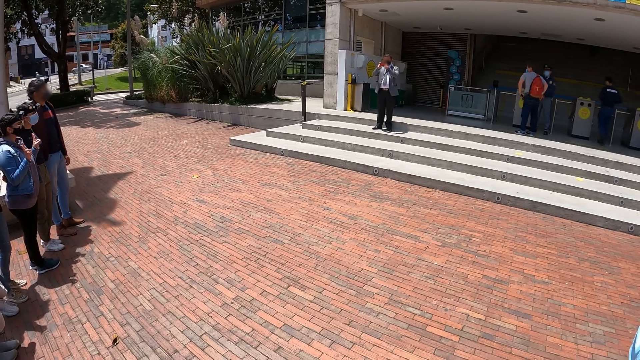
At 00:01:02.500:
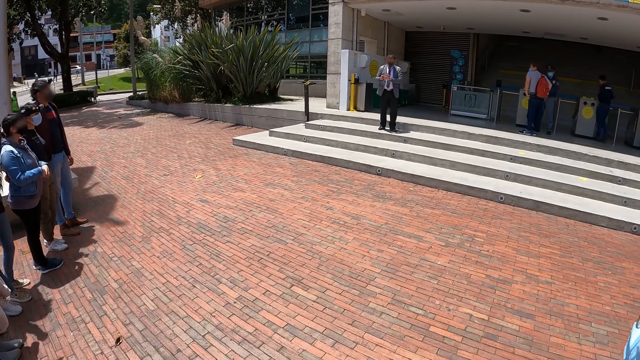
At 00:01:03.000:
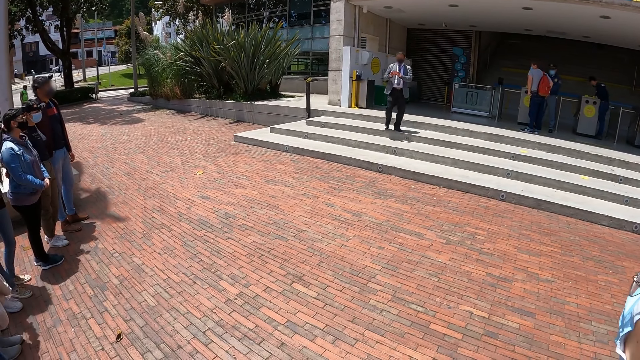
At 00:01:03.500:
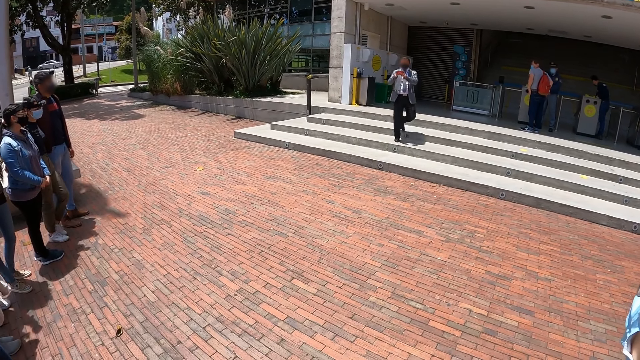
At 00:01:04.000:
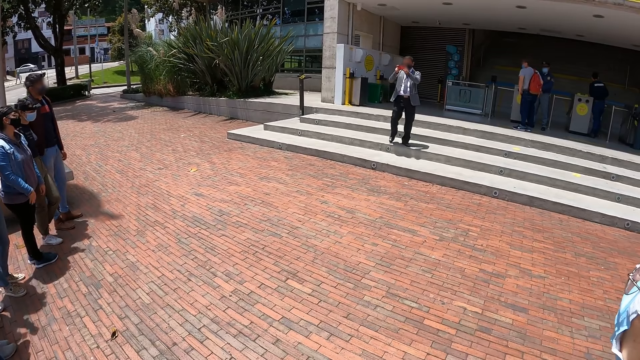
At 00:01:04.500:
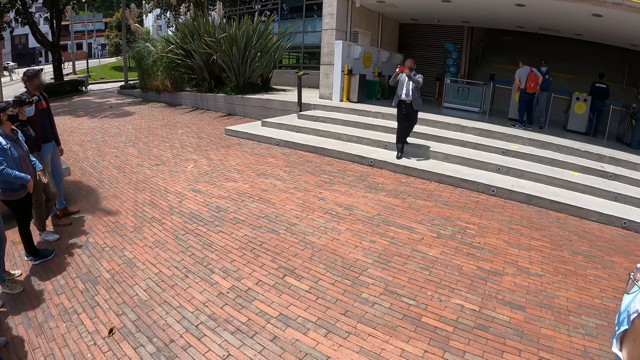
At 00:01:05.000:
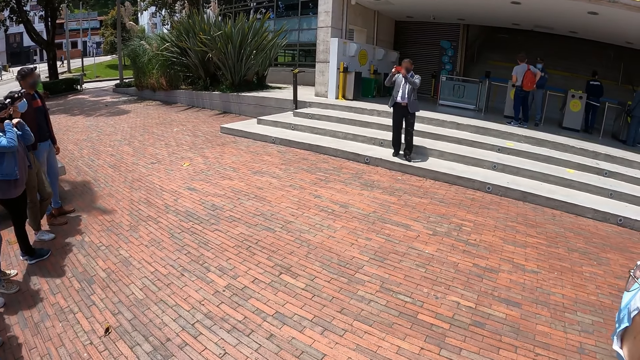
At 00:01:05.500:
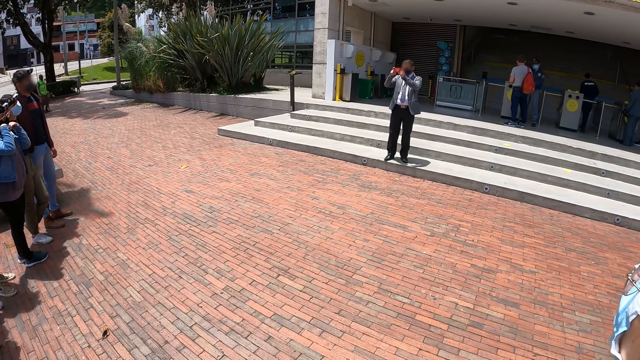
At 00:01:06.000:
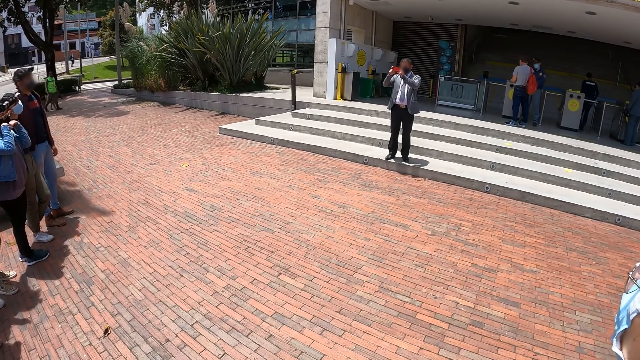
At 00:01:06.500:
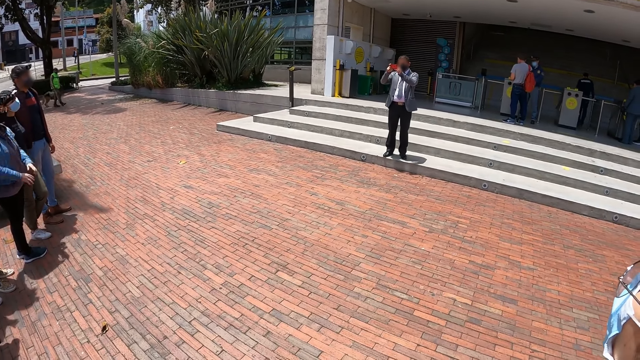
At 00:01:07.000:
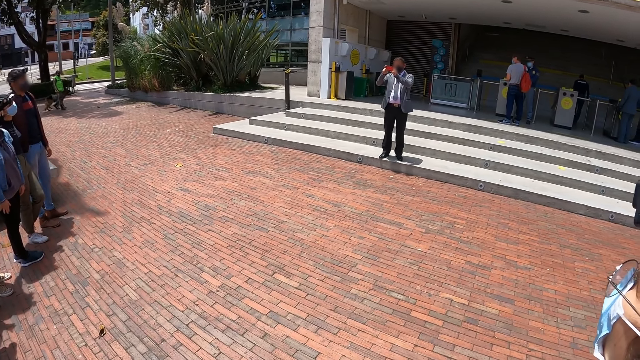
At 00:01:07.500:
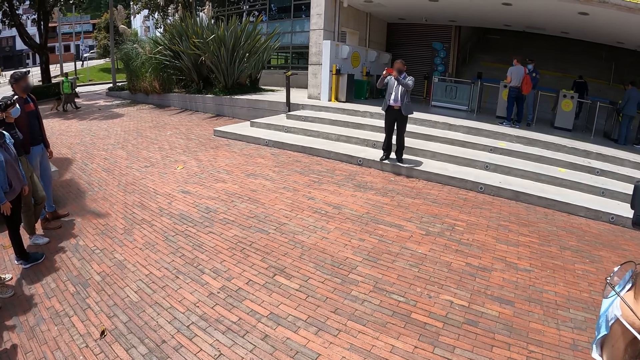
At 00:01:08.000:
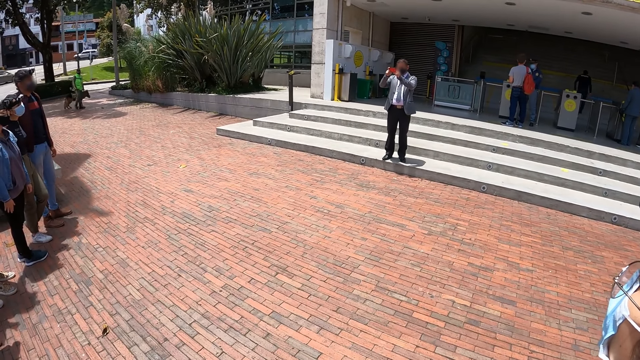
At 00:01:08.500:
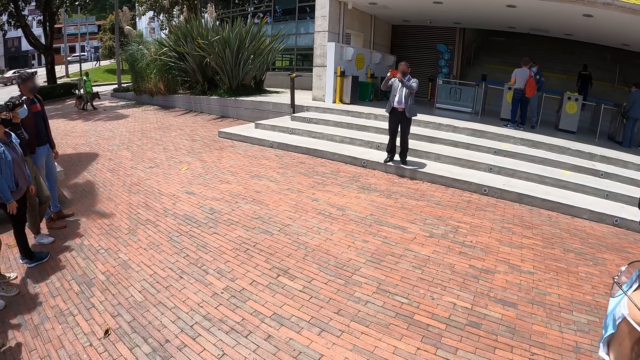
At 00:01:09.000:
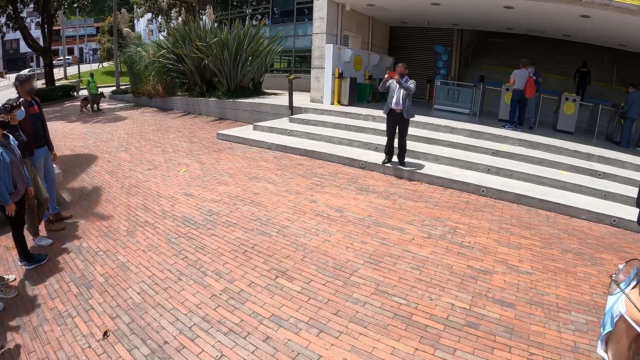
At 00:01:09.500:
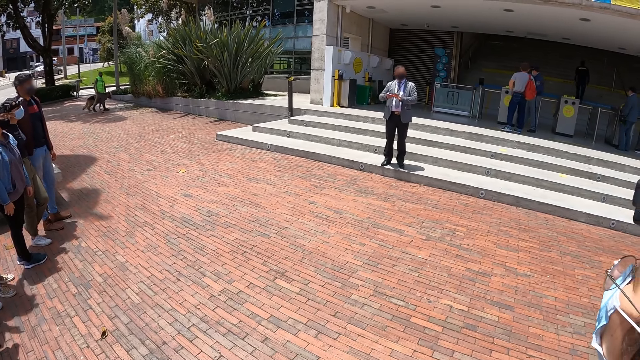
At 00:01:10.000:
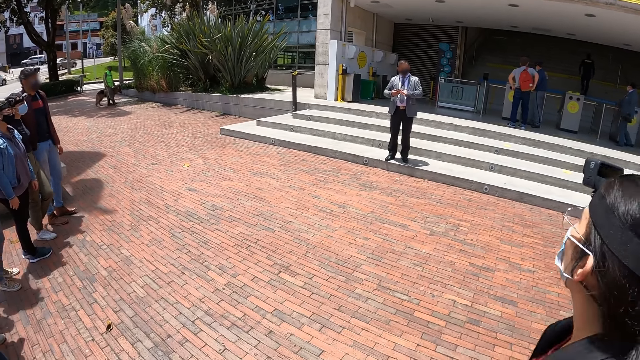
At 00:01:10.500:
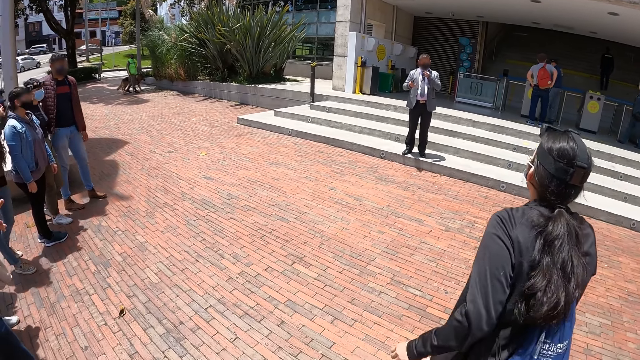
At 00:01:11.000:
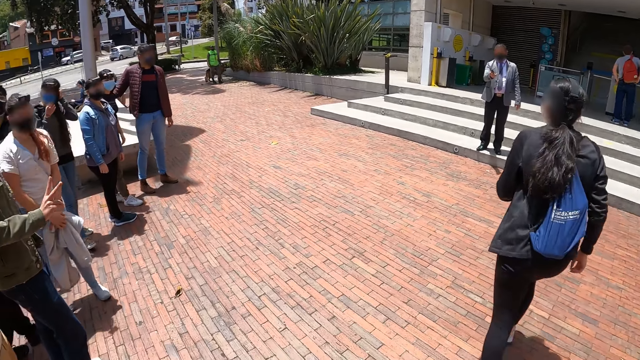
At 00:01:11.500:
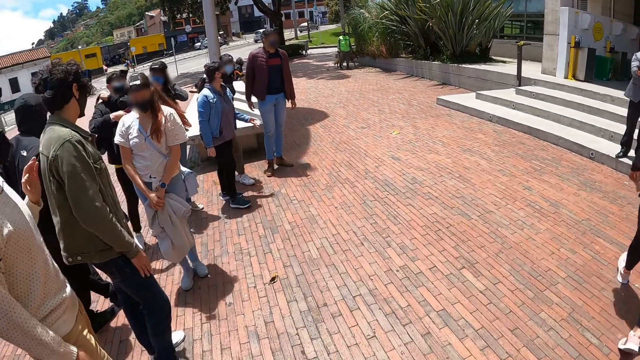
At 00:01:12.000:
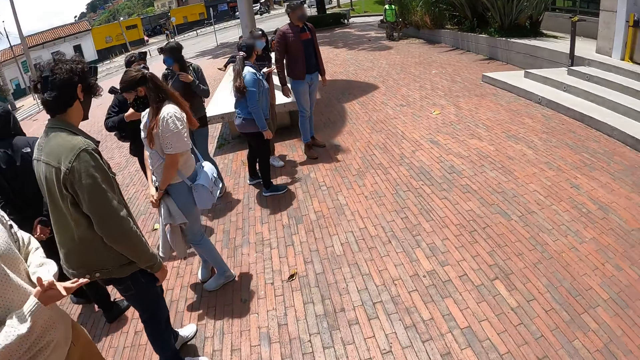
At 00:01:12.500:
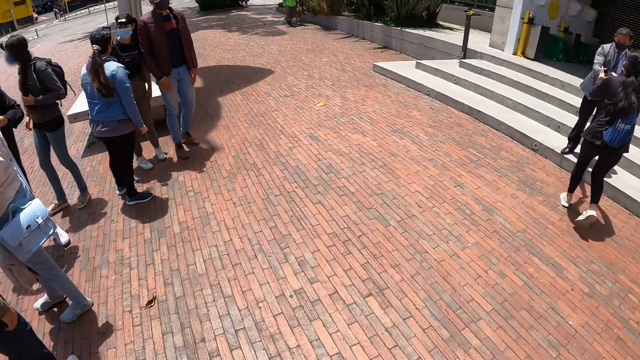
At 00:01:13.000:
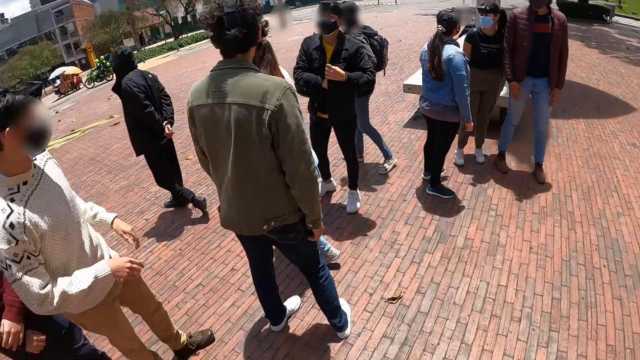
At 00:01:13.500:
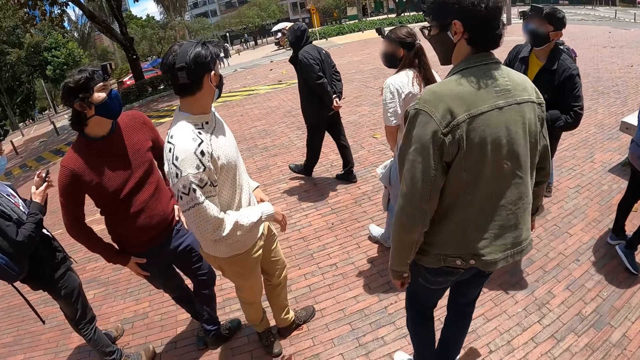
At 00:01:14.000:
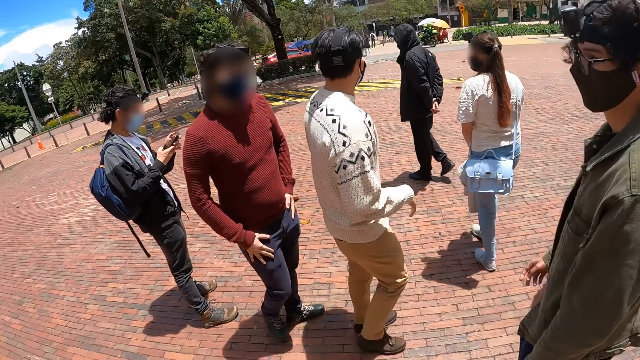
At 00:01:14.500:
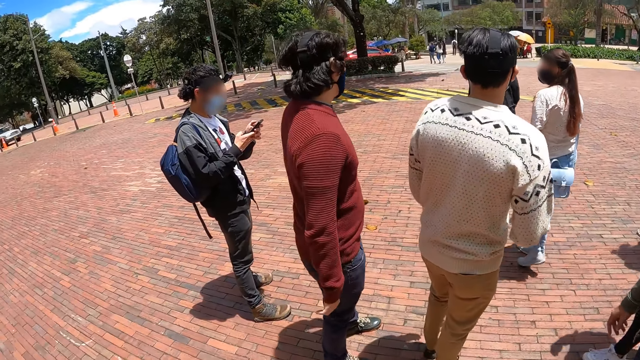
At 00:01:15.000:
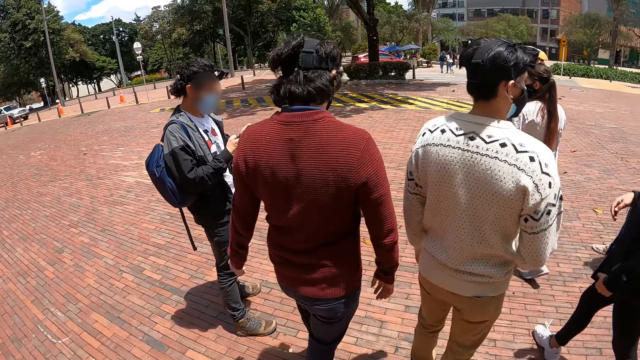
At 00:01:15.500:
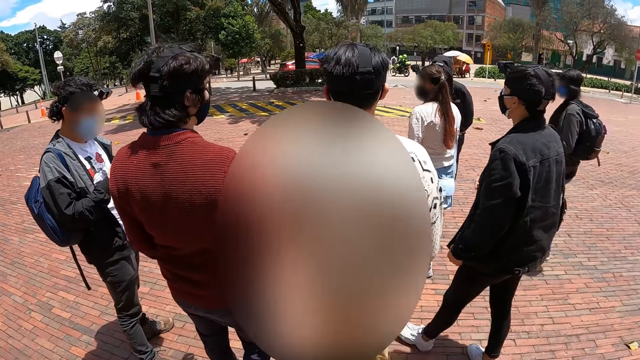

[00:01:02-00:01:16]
The camera wearer looks around the parking lot.

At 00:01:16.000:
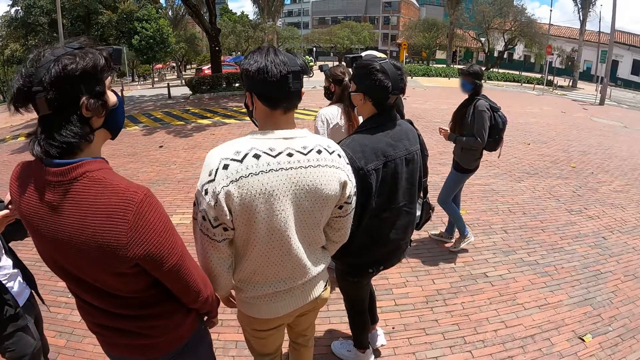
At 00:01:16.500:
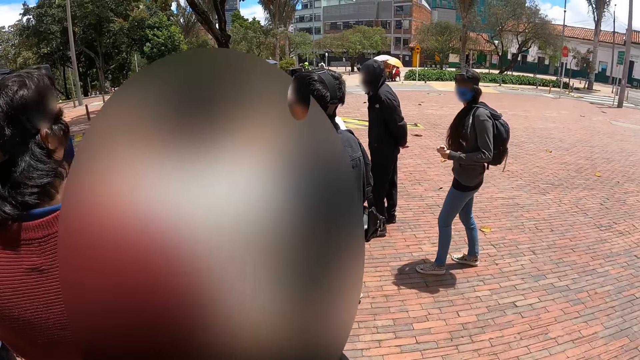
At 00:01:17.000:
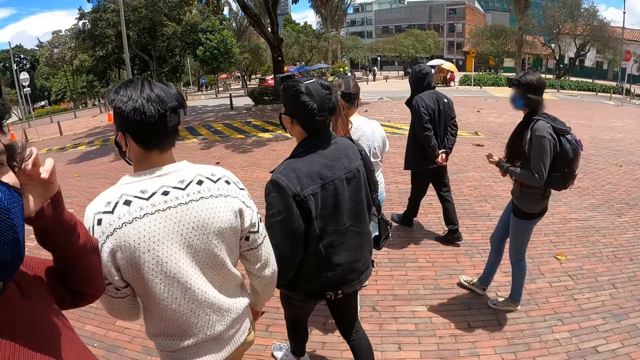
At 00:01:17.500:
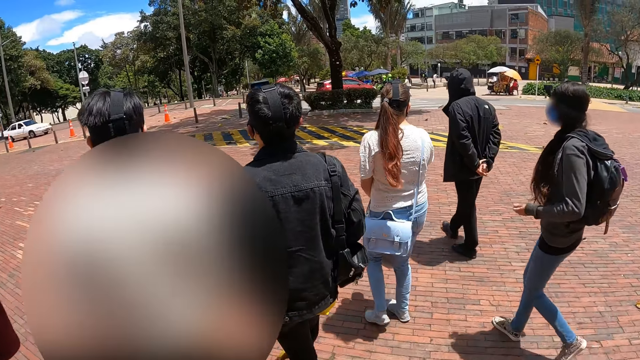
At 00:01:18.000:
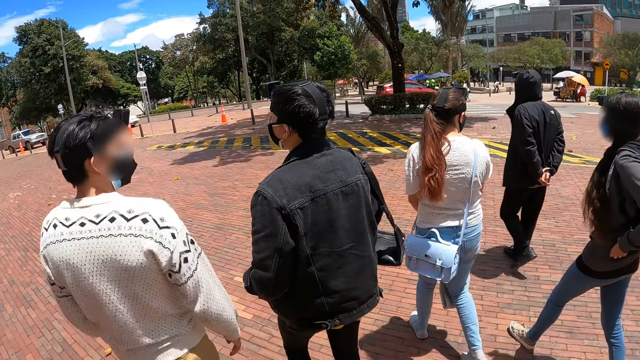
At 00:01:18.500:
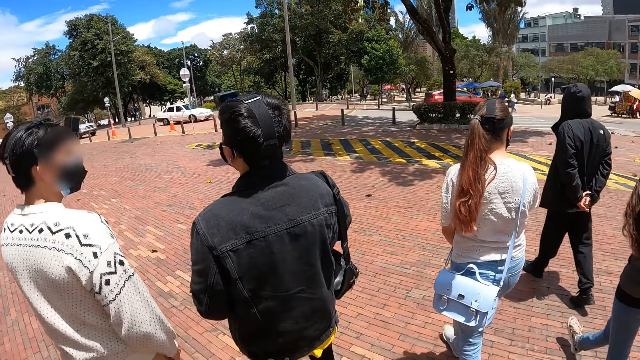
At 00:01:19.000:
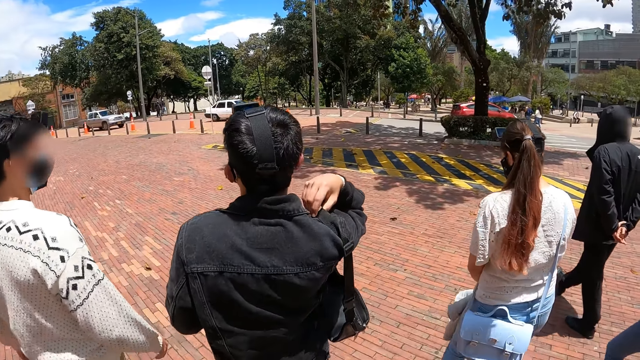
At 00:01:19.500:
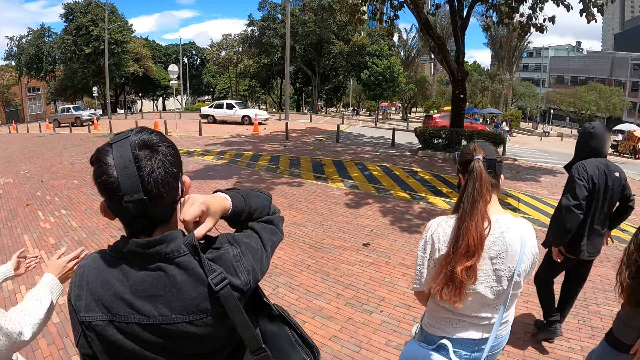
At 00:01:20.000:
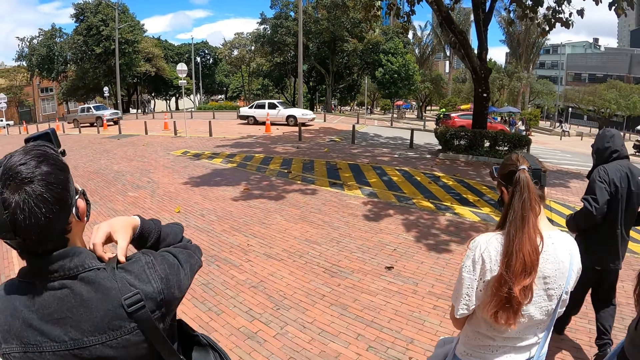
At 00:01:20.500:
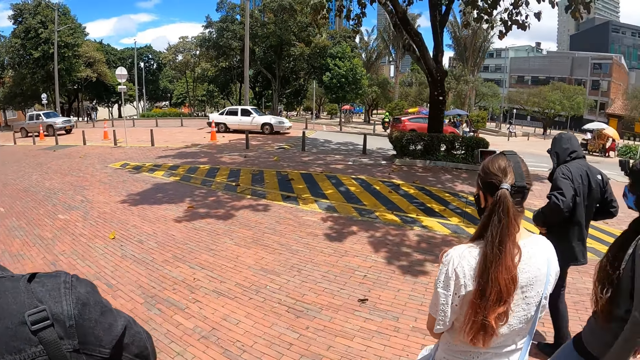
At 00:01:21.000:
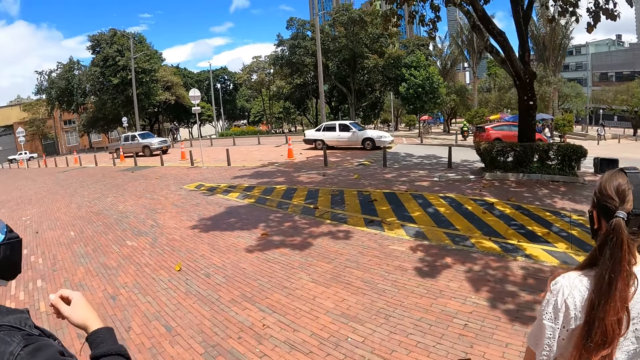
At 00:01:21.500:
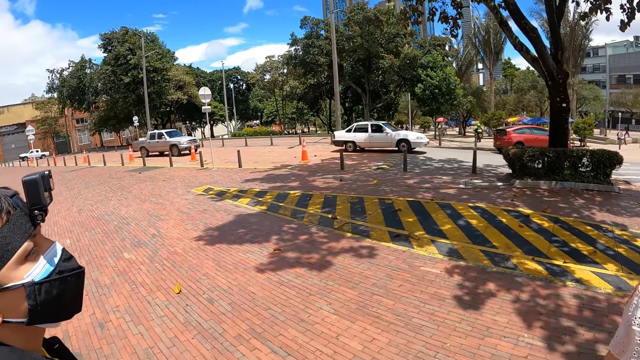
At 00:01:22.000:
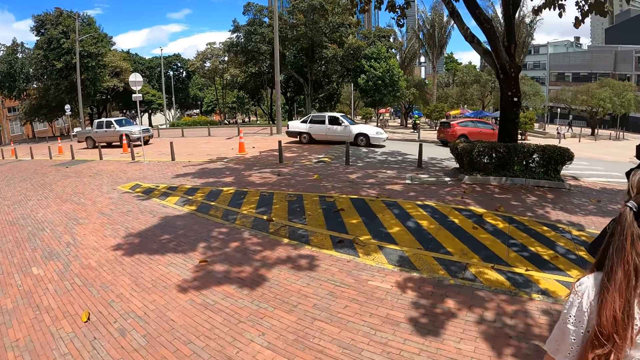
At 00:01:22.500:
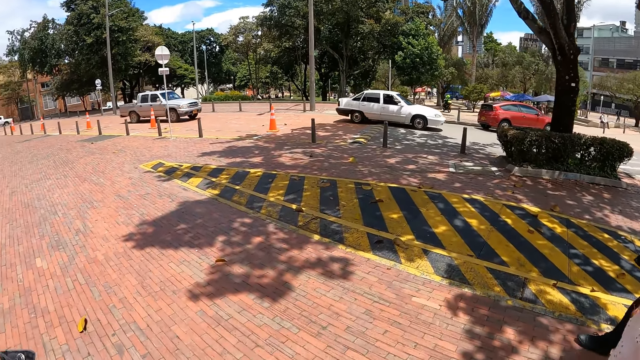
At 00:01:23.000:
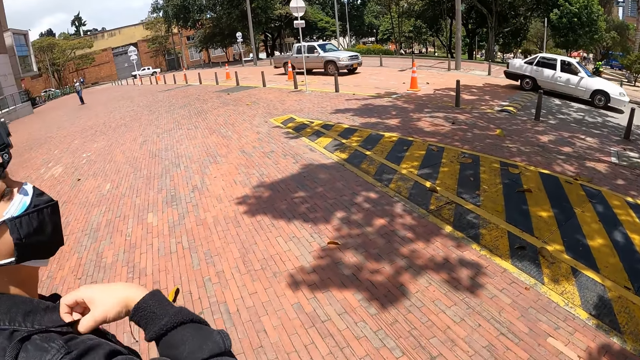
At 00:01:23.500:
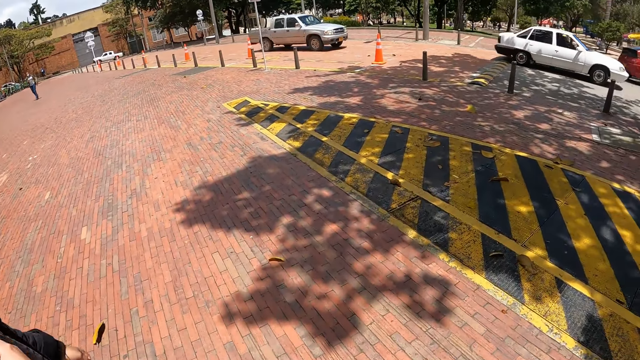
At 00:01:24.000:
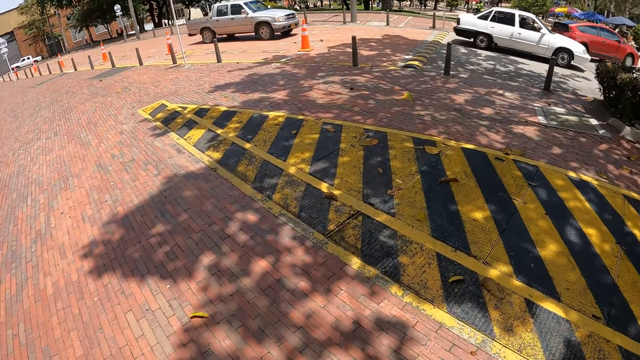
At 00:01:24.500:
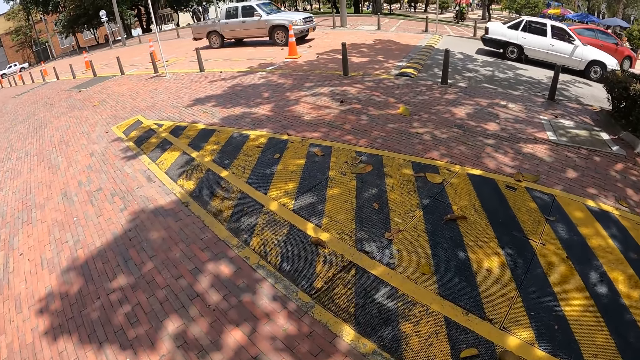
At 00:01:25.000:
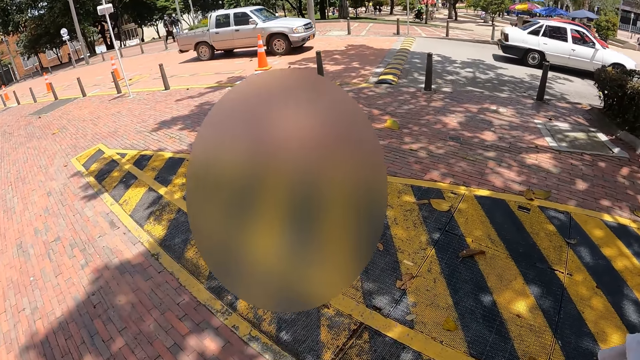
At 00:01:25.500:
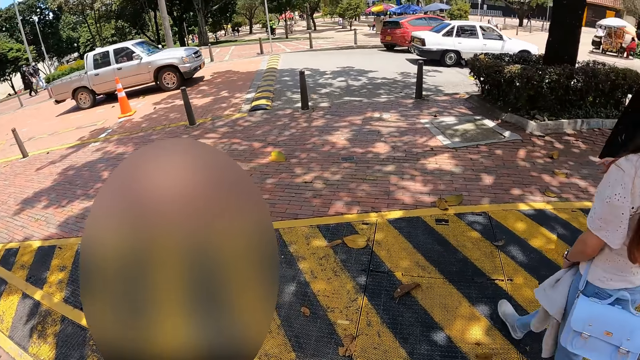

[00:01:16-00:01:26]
The camera wearer walks around the parking lot.
